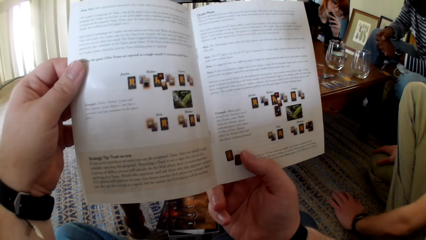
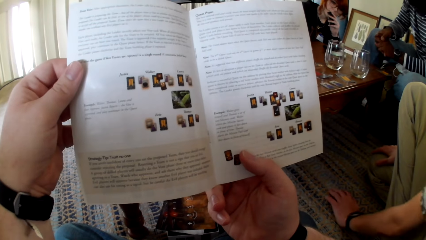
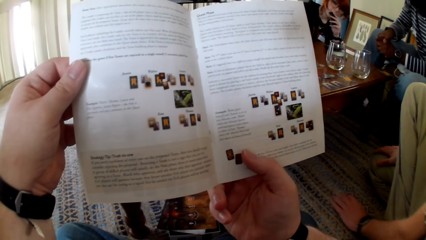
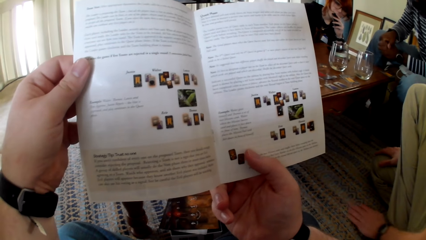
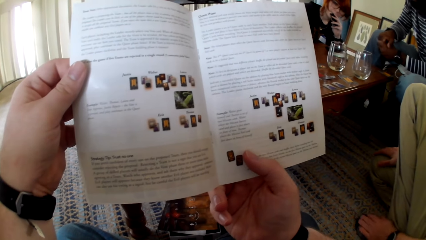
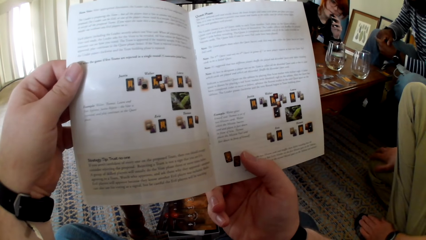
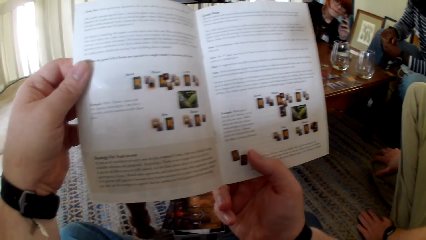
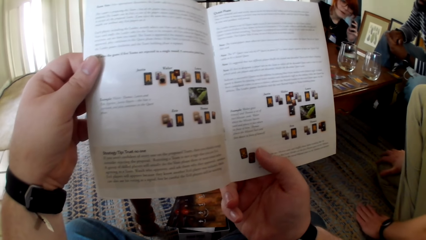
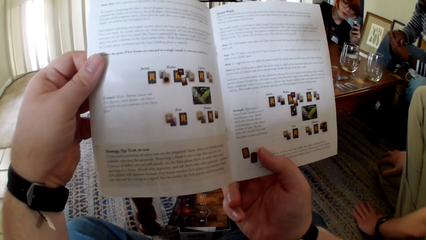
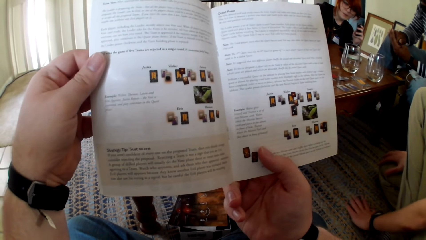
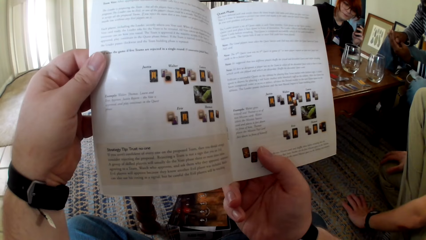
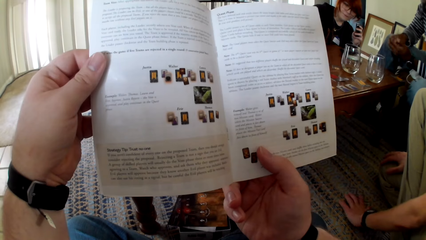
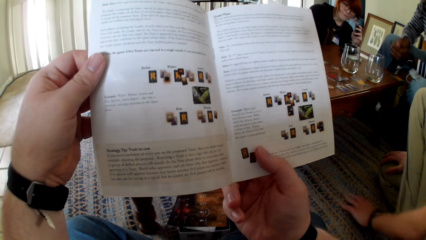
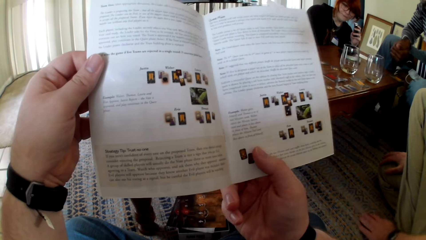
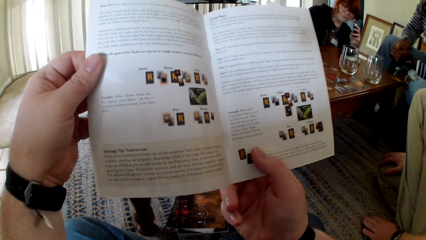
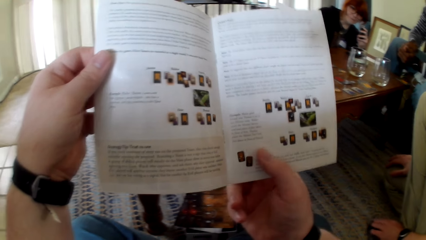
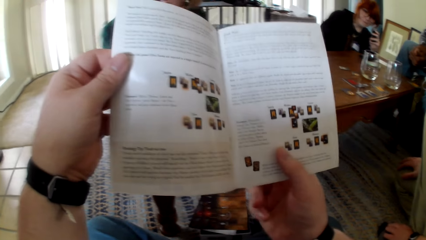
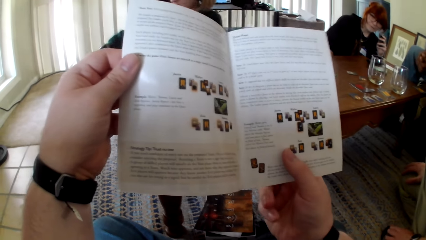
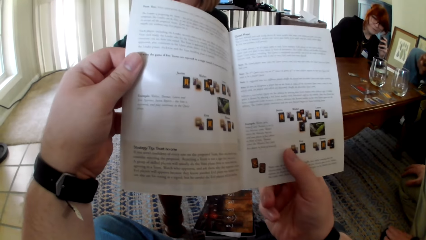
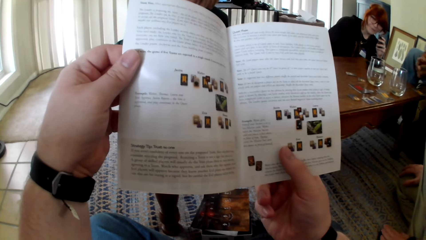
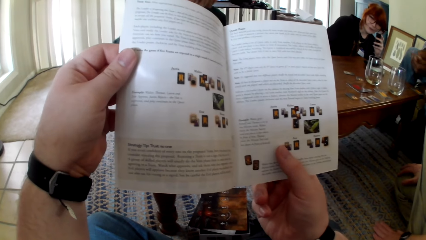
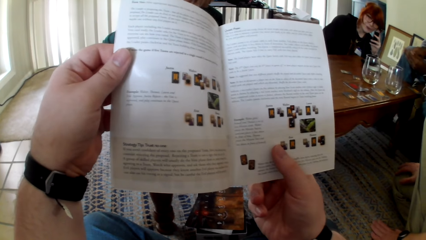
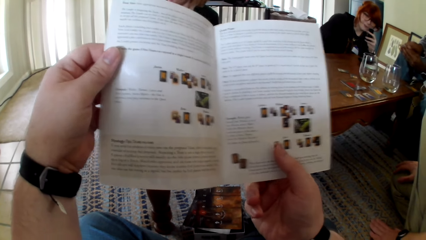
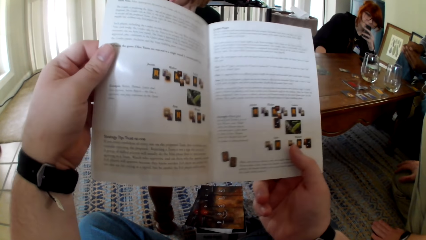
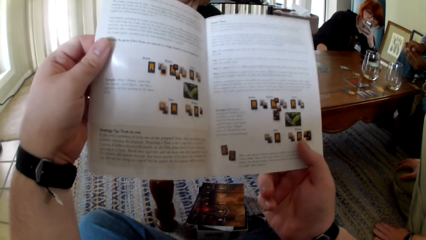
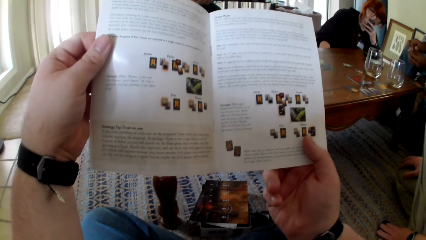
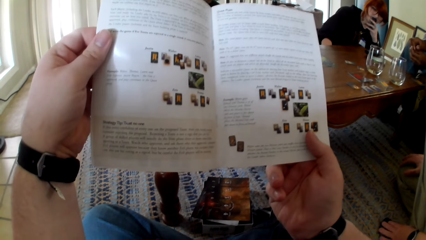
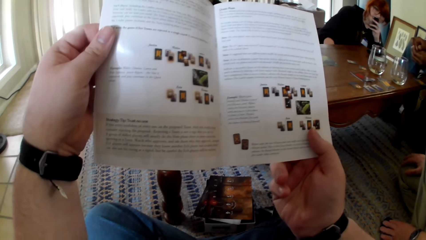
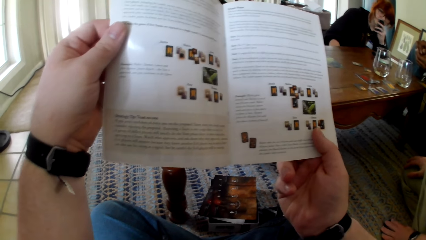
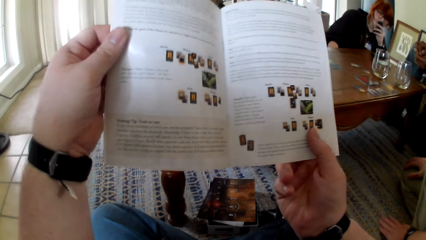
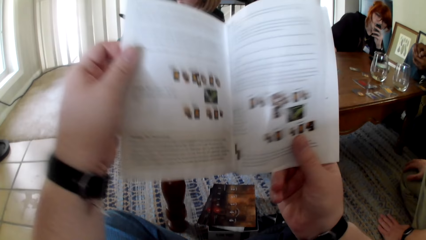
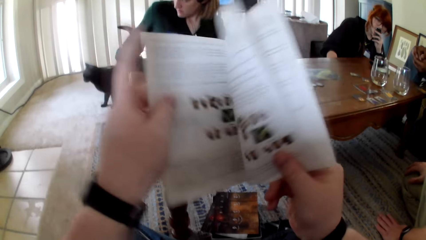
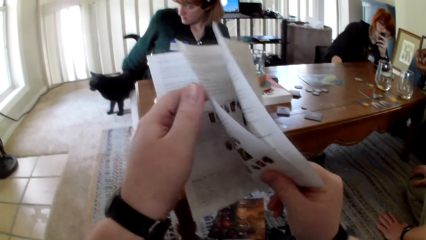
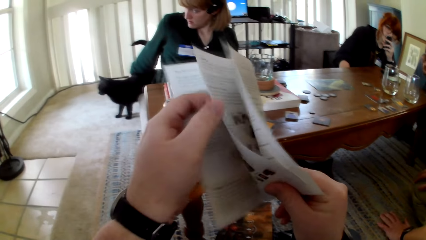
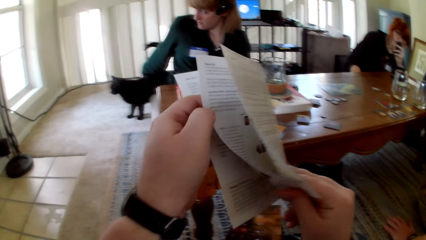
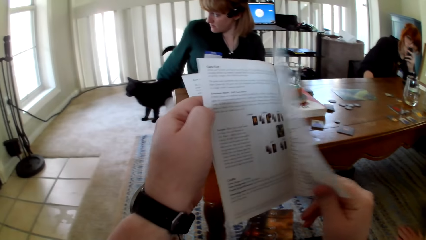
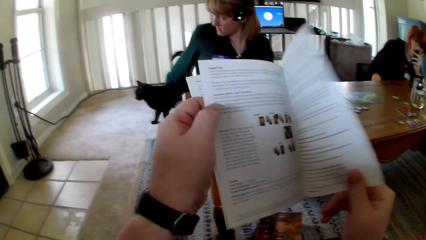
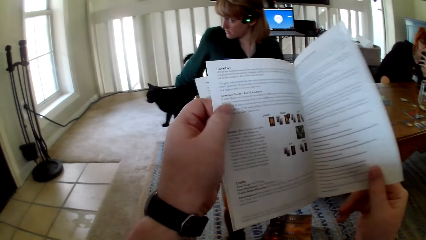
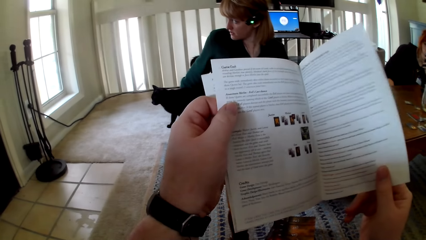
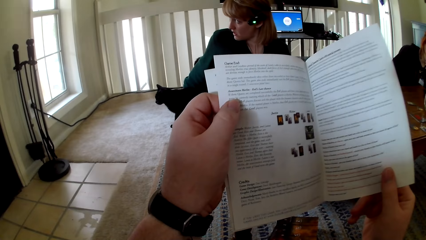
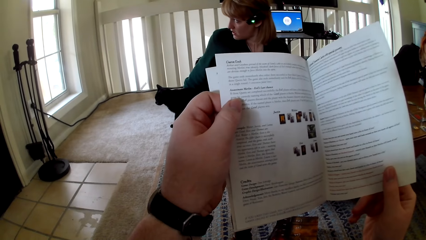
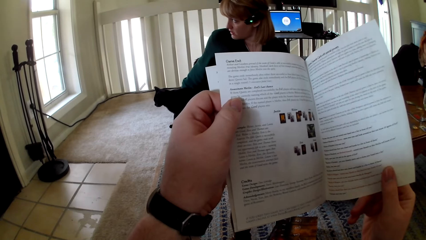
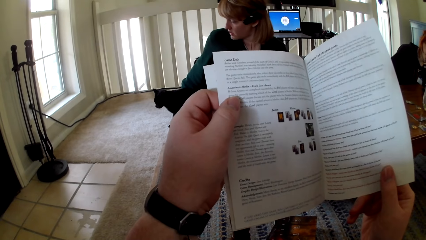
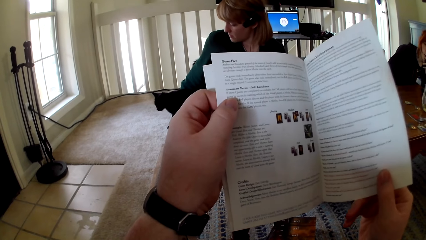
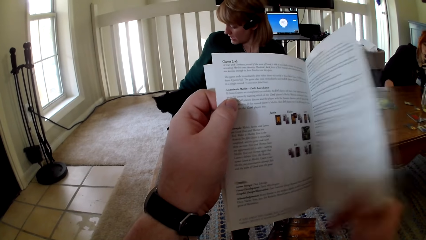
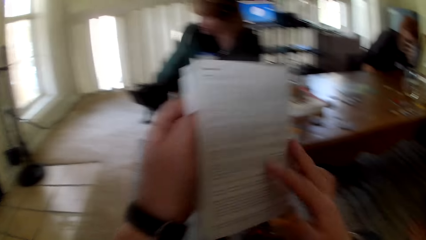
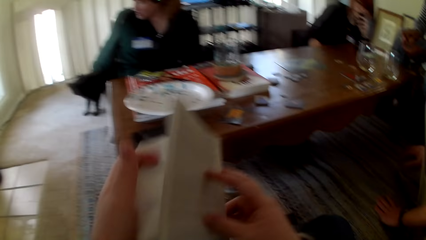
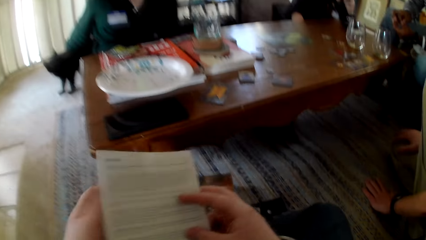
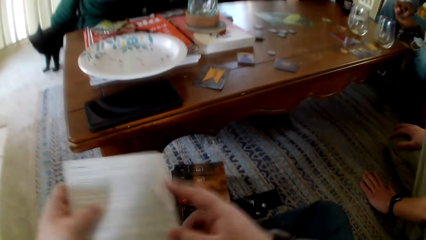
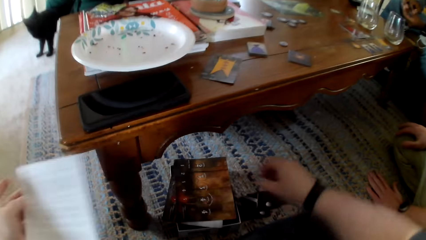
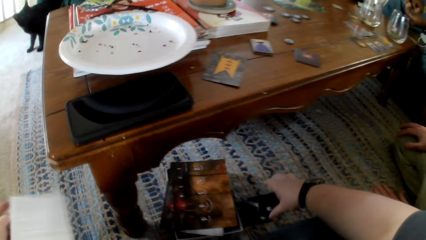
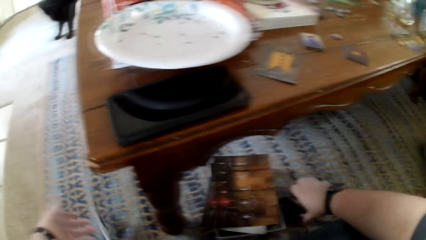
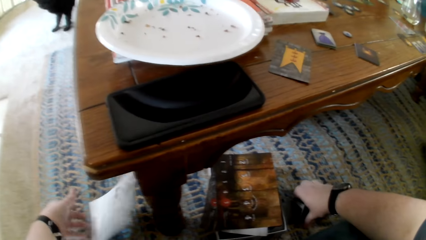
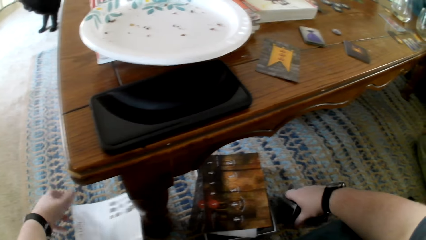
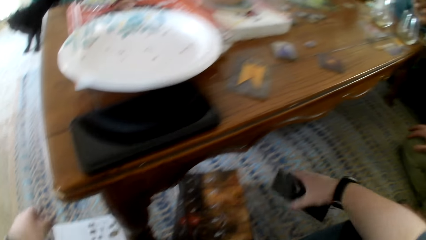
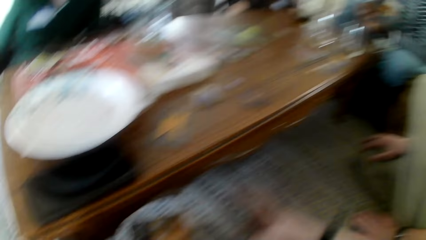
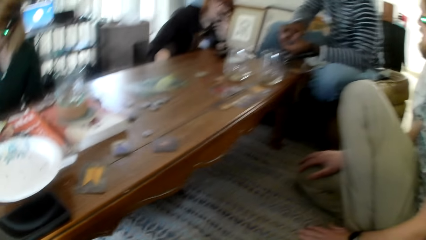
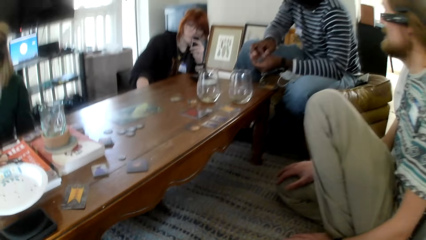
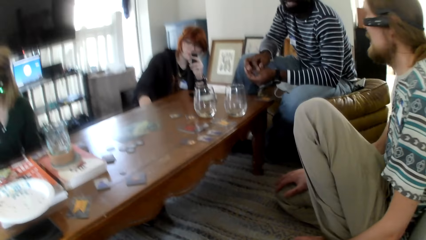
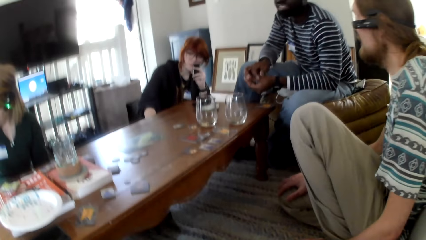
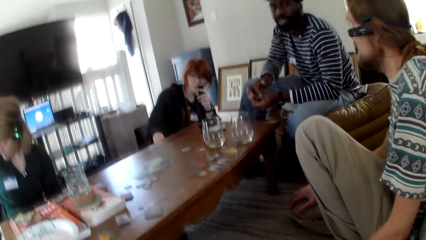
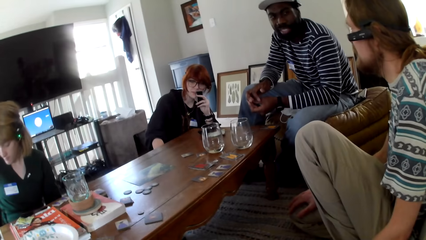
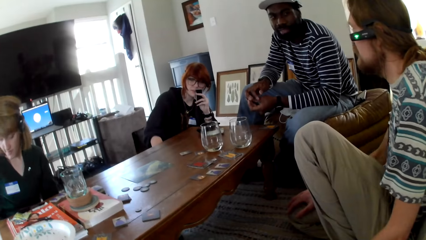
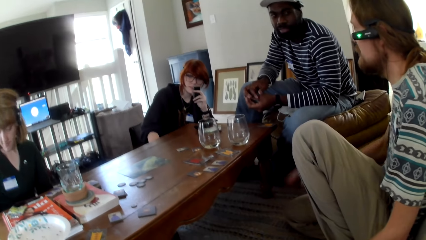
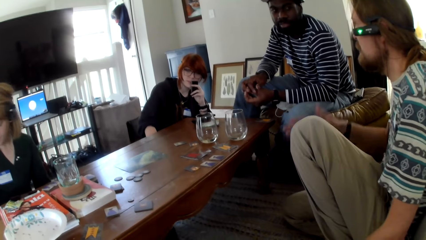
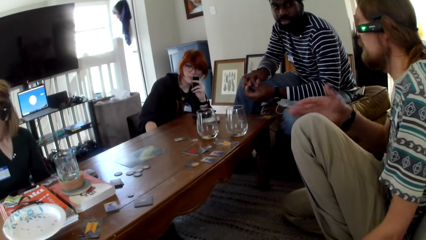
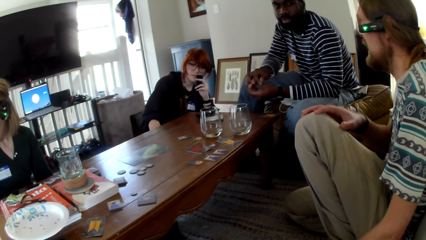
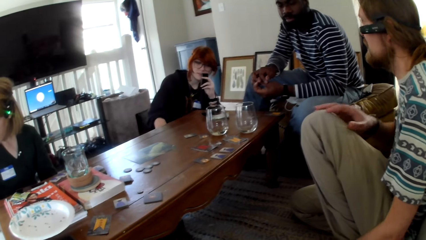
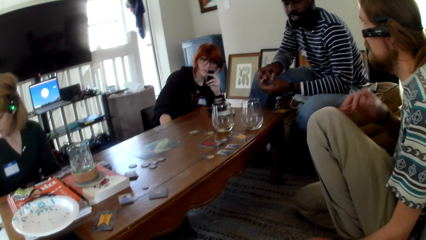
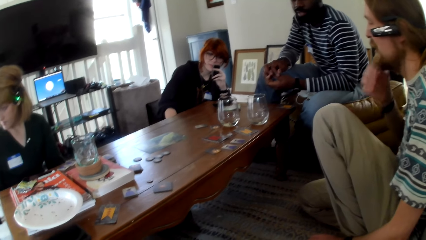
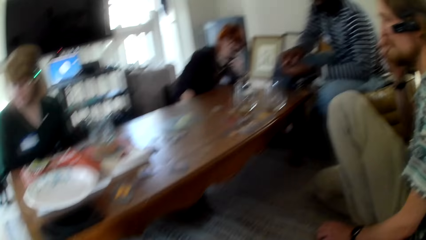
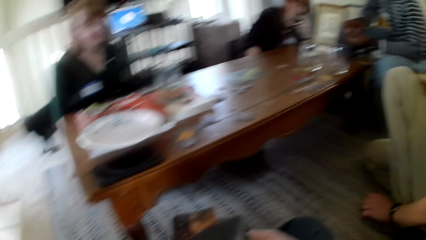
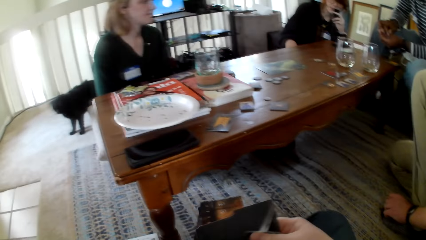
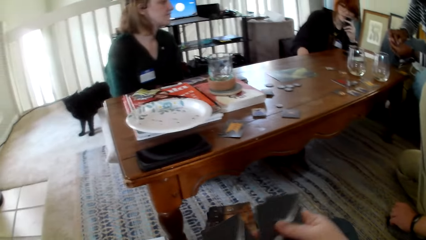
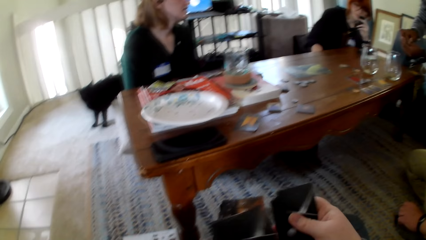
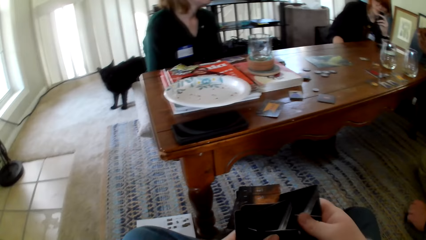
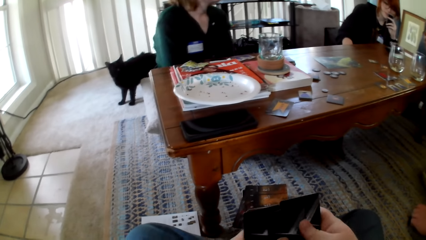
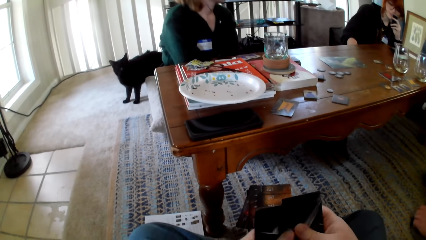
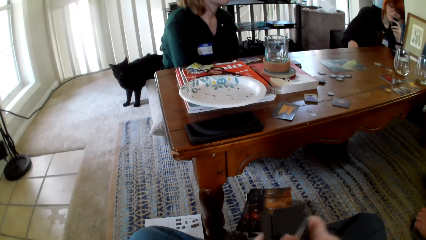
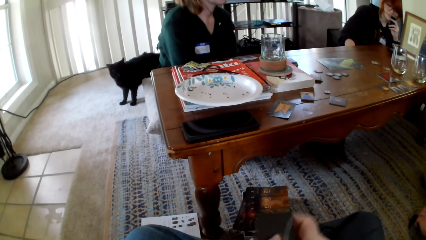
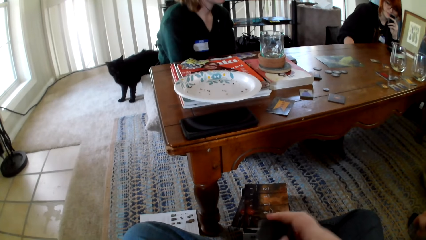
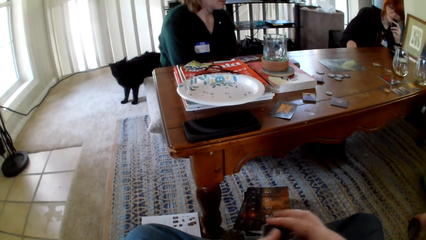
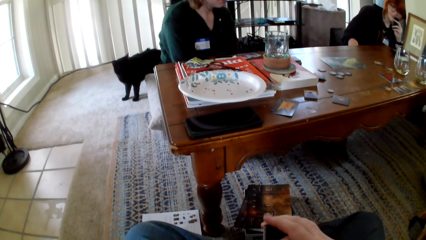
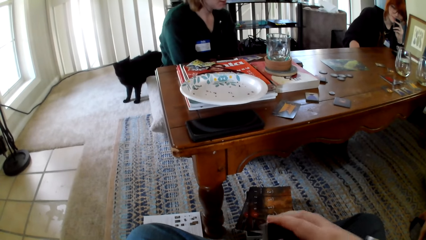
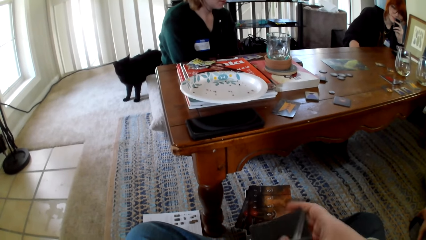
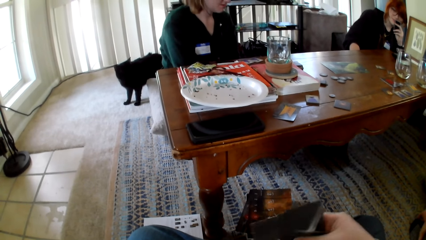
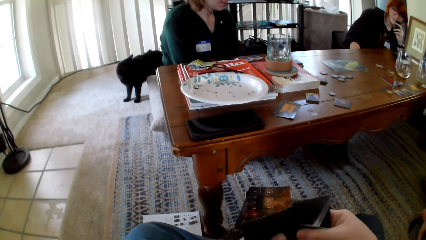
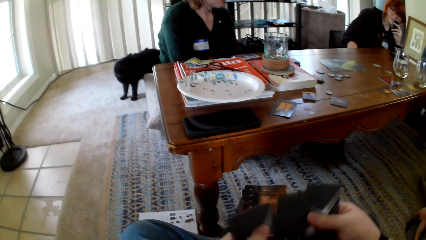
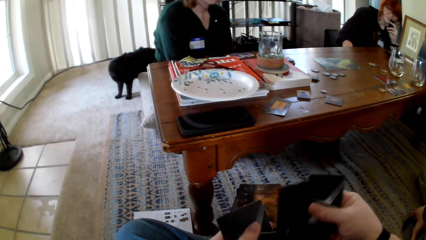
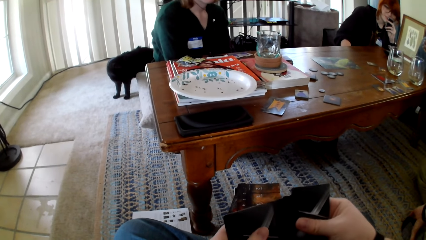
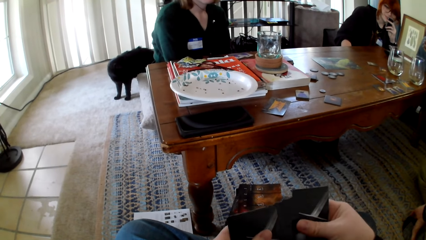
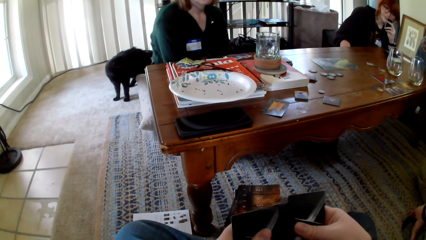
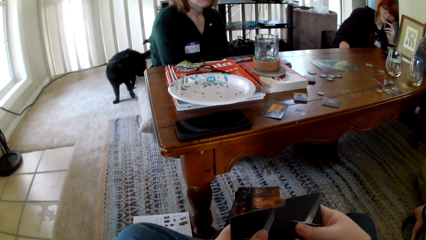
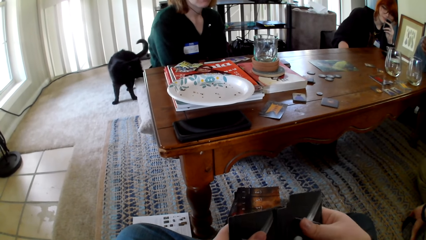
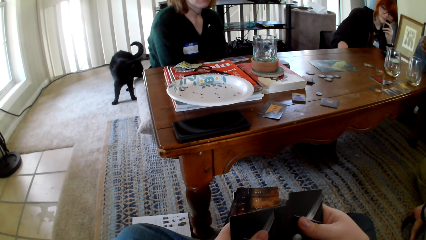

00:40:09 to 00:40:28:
A woman smokes a vape. She pulls the vape off her mouth. The camera wearer reads the pamphlet. They open the pamphlet. They touch the book. They read the pamphlet. They close the pamphlet and put the pamphlet on the mat. They pick up the cards. A man gestures his hand. The camera wearer checks the cards. They touch the cards.
